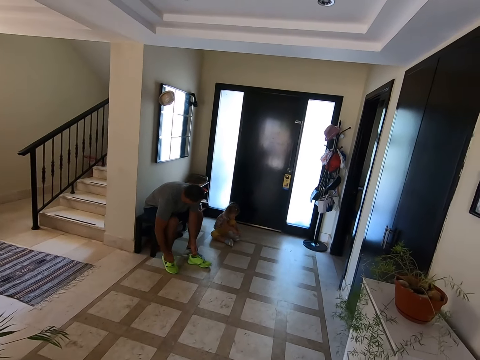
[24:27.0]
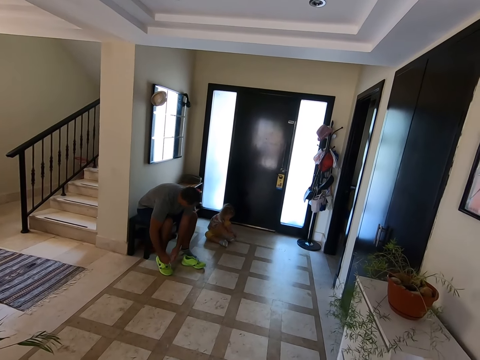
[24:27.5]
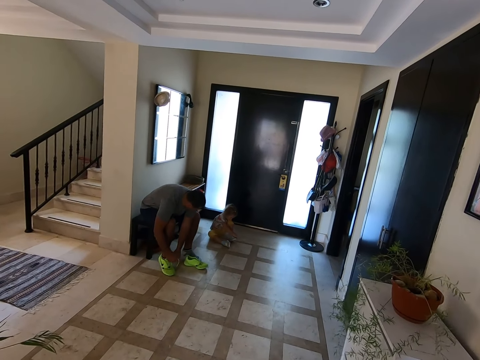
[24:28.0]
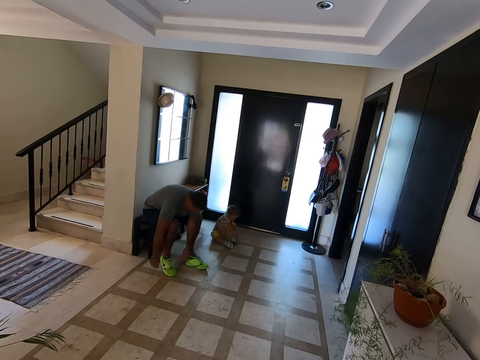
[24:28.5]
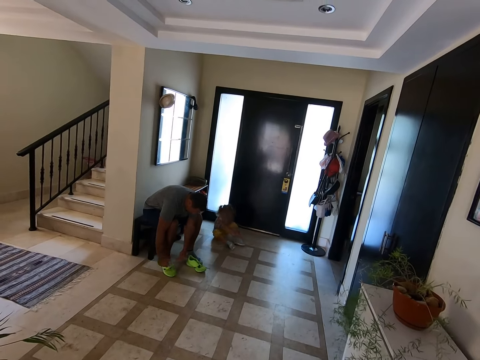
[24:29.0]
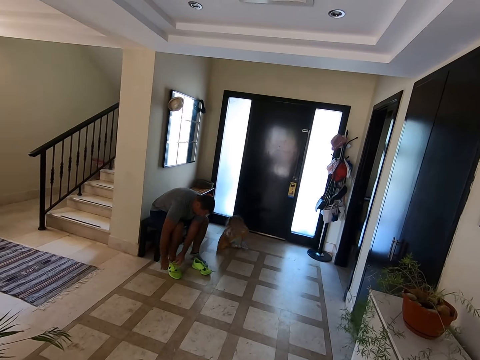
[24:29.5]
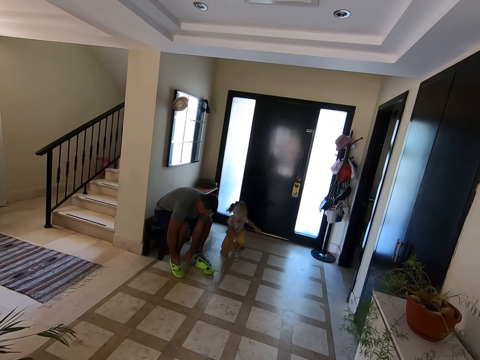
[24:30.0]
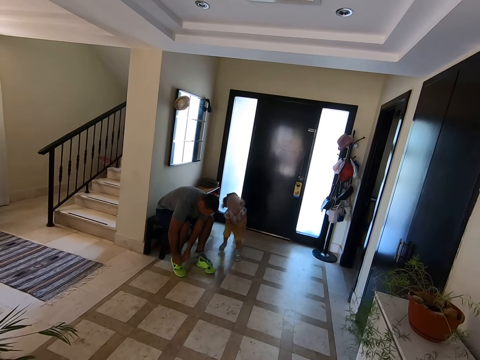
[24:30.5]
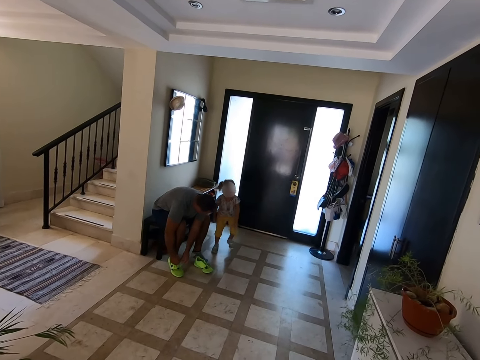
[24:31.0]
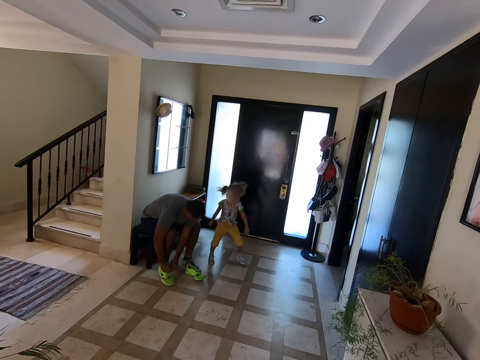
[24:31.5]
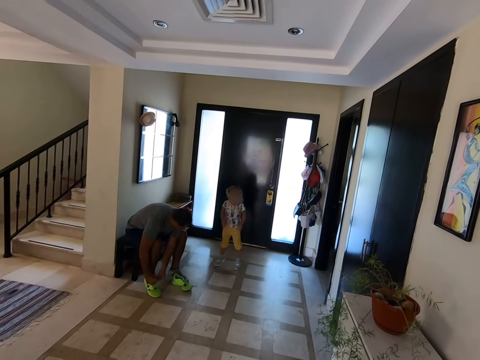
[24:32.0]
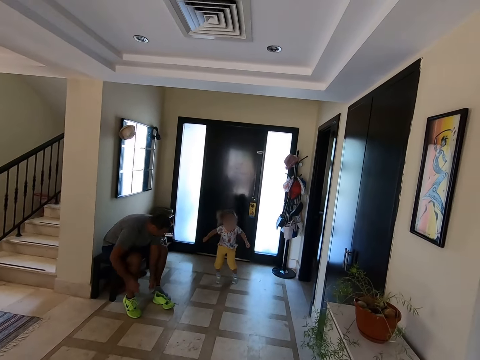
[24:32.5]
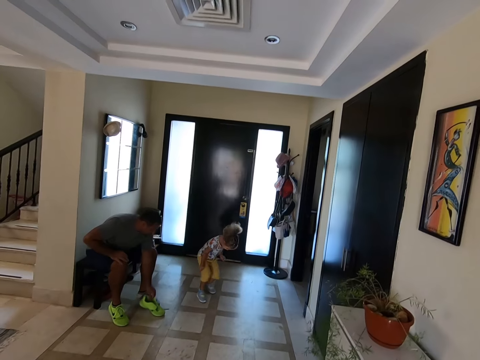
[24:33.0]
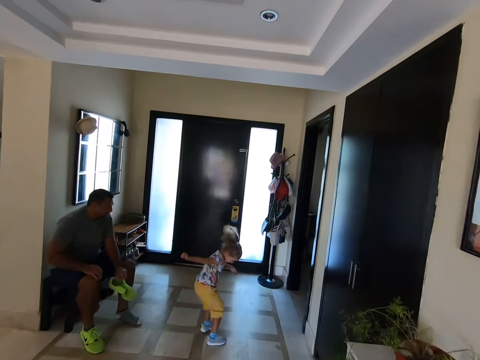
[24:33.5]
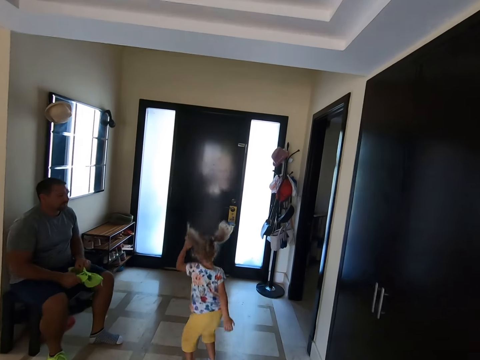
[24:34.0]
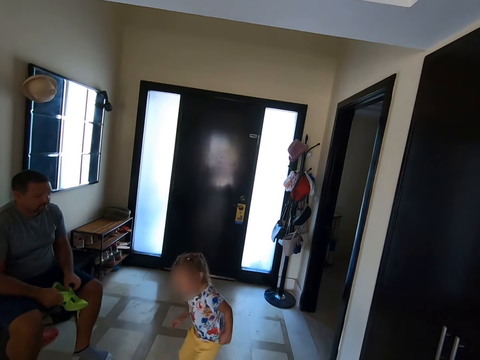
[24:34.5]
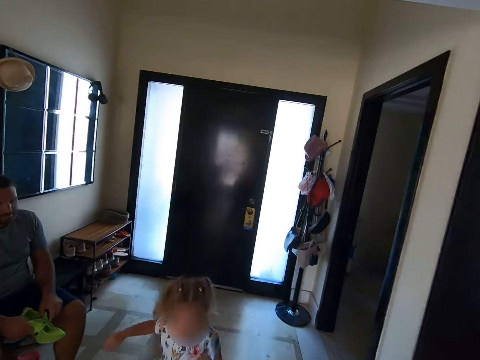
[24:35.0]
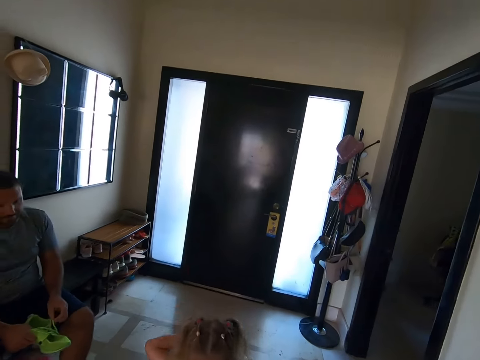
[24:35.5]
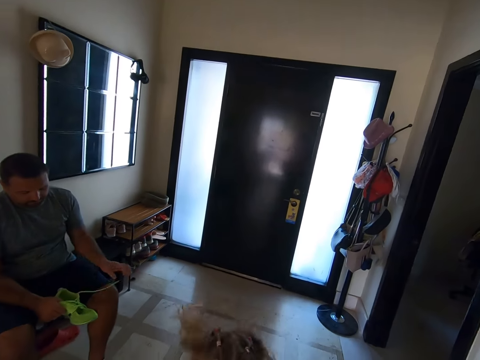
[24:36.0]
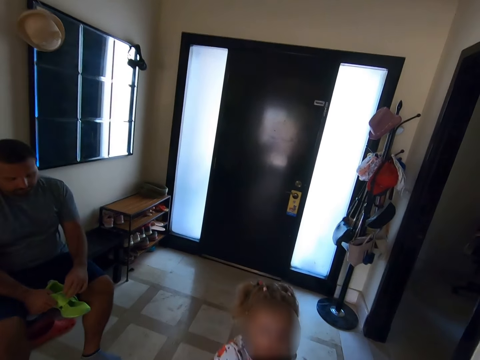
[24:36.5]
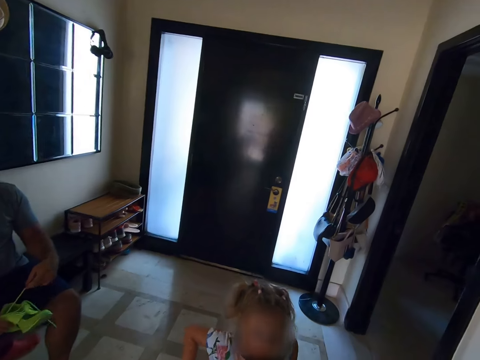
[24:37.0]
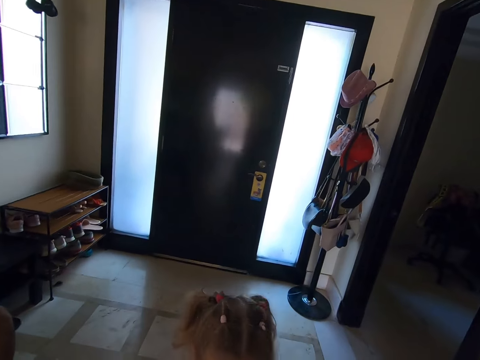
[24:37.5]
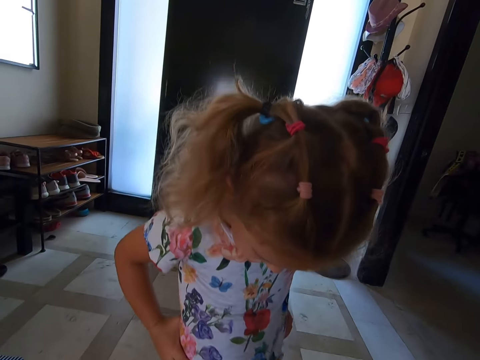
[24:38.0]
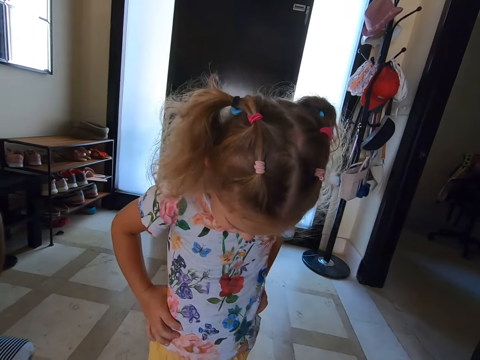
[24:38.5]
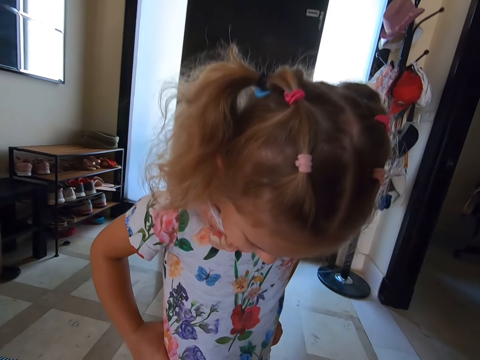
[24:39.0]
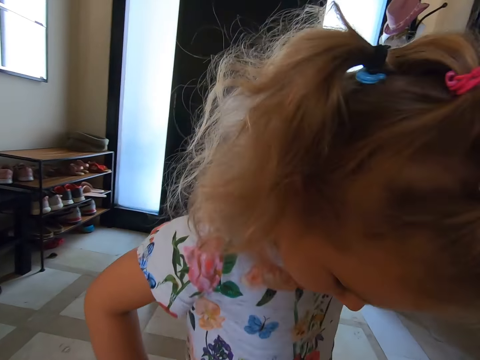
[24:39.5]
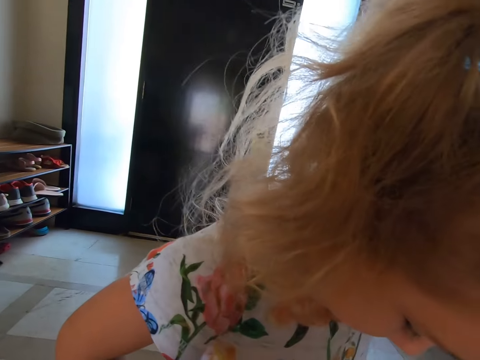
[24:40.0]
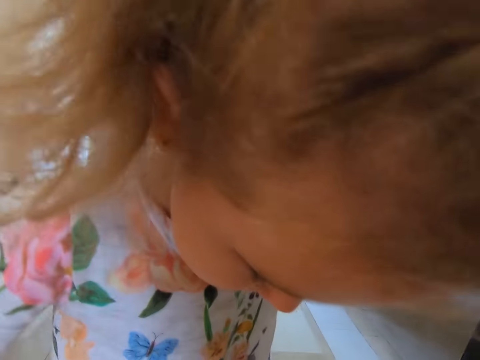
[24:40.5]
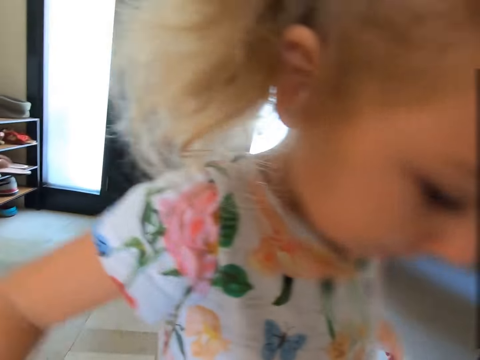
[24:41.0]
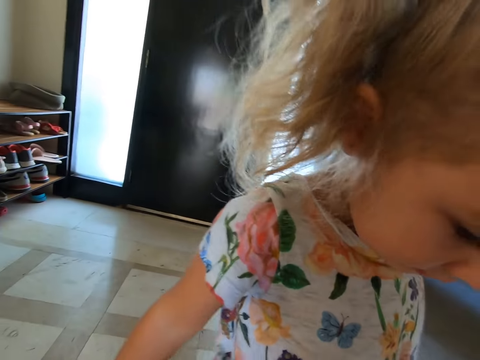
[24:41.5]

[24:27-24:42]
The camera wearer looks at a man. They converse with the man. A person plays around. The camera wearer looks at the kid. They converse with the kid. They make the kid's cloth.

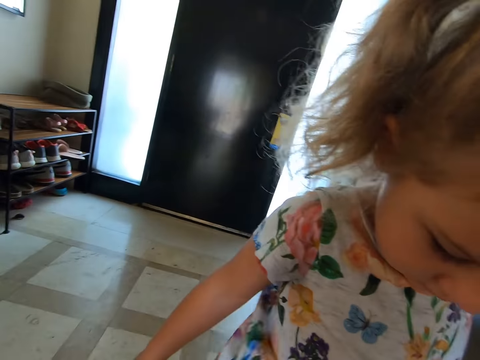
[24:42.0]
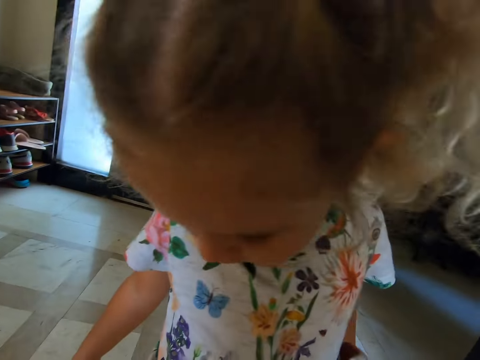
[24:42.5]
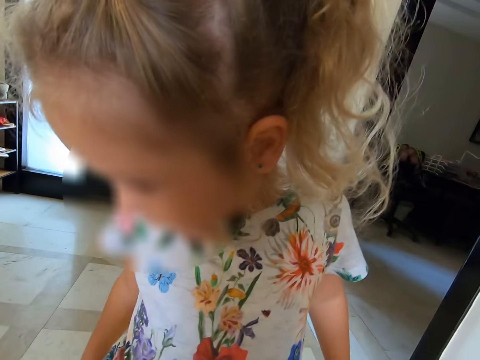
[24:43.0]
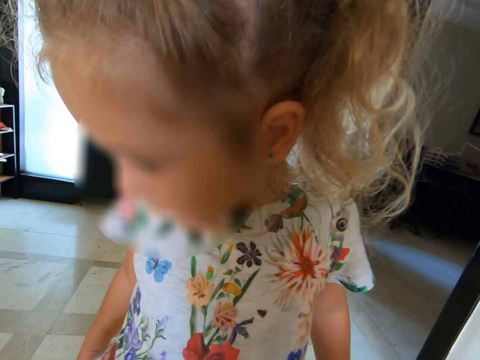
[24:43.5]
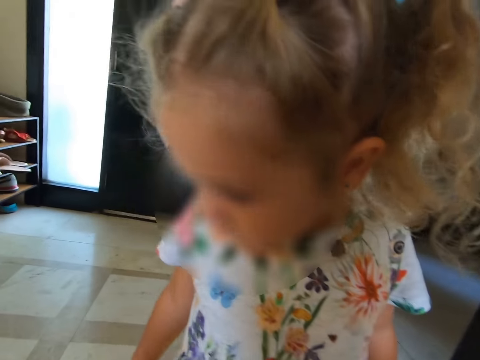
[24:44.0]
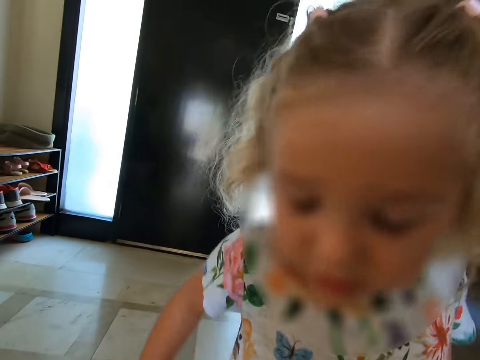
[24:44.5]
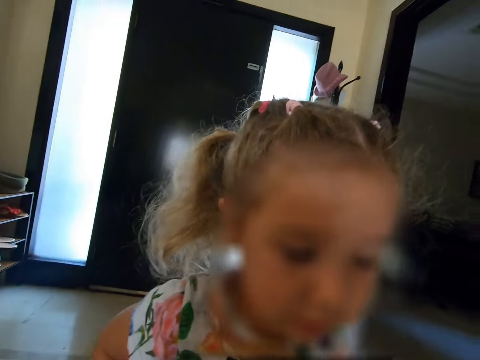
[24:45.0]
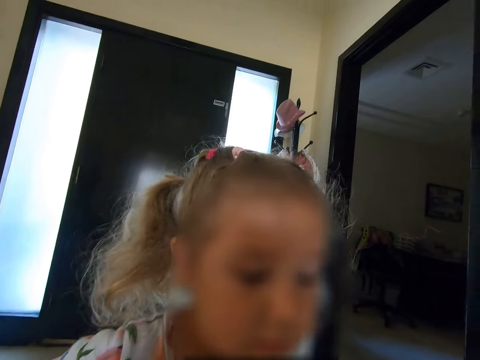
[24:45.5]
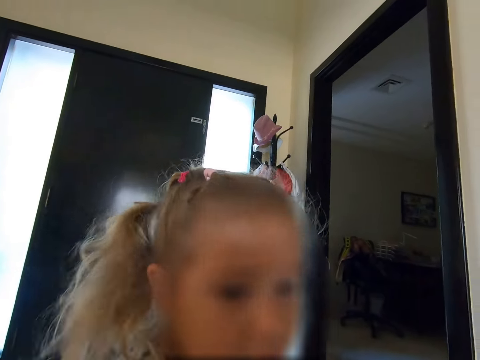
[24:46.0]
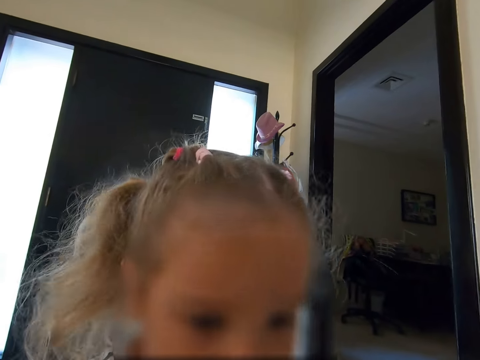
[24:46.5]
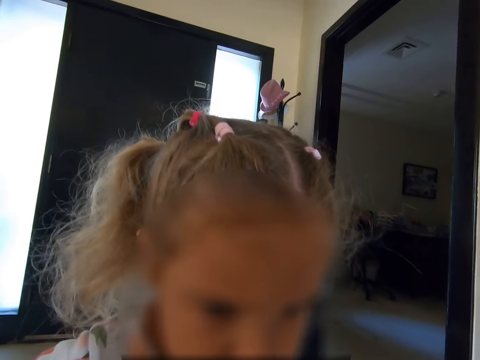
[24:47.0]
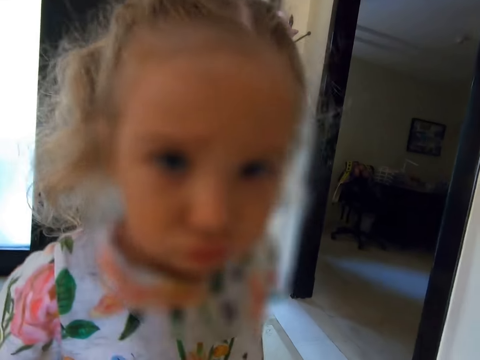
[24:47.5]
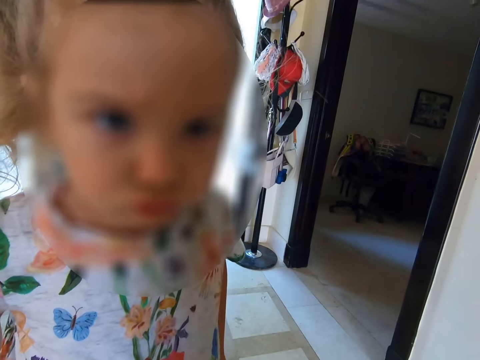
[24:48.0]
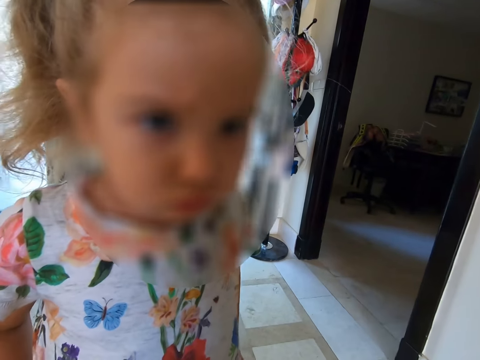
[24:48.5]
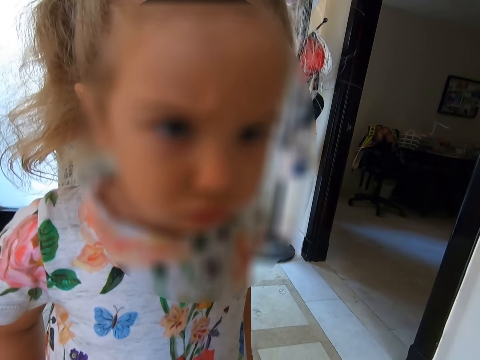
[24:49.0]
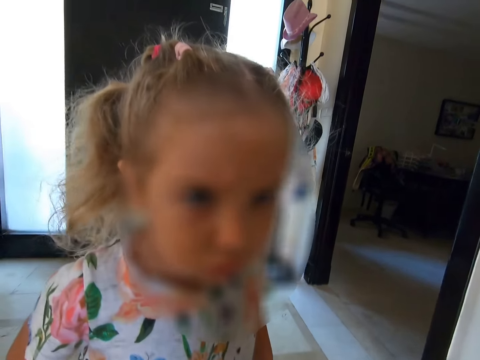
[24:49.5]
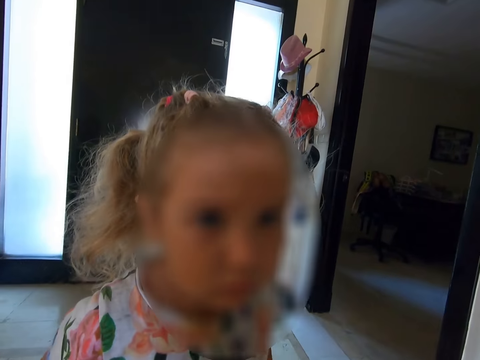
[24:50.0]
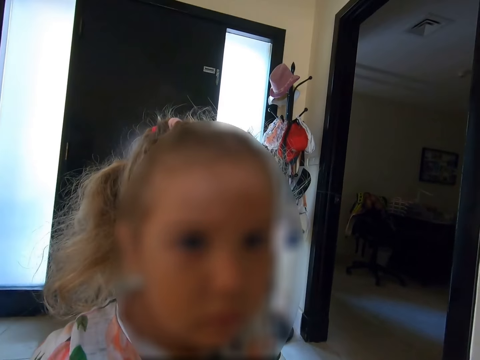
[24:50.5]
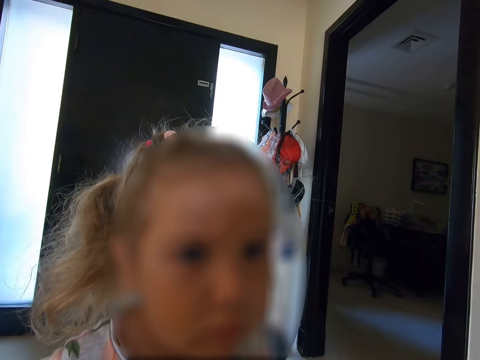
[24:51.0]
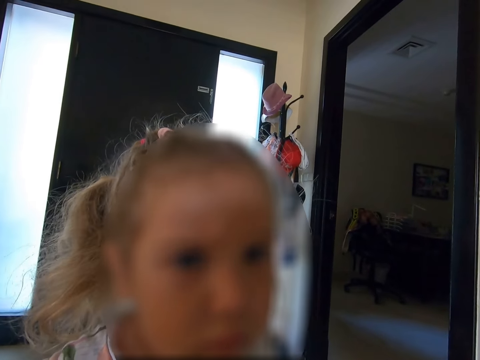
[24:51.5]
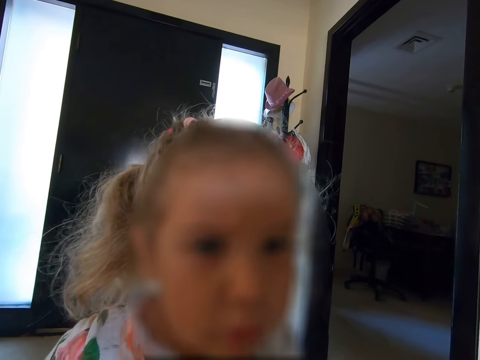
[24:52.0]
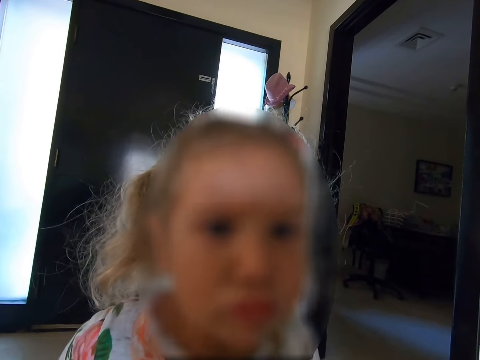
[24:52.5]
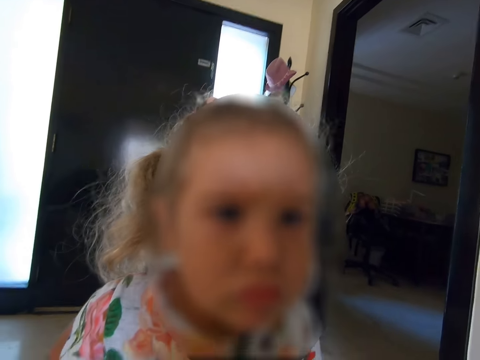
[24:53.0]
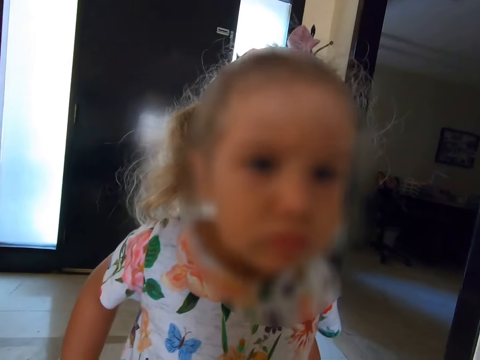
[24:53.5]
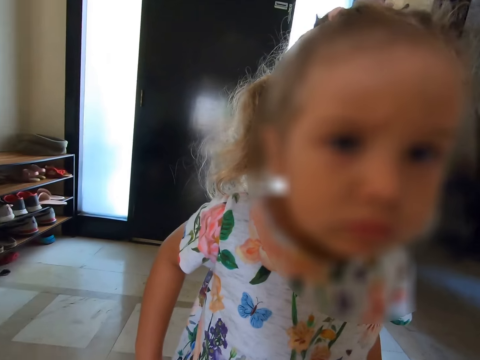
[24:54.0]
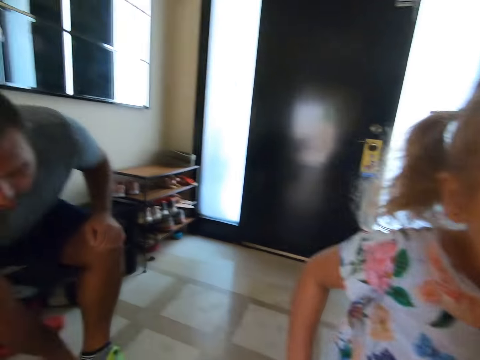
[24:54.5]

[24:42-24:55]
A woman converses with the camera wearer. A person looks around. A man converses with the camera wearer.
